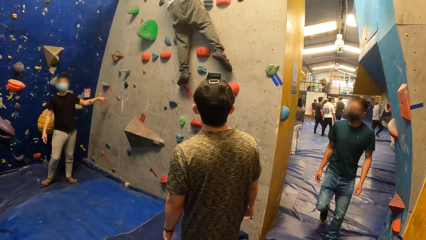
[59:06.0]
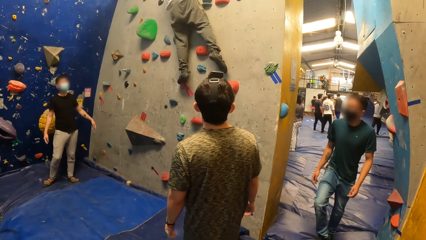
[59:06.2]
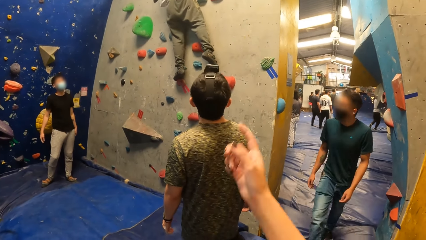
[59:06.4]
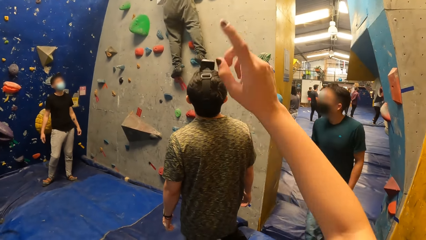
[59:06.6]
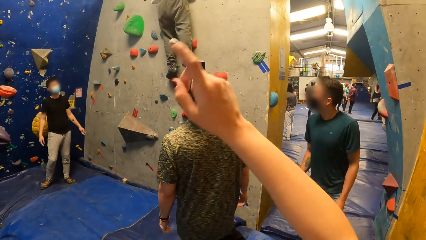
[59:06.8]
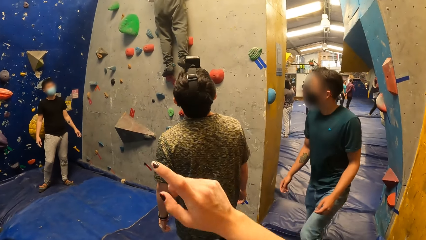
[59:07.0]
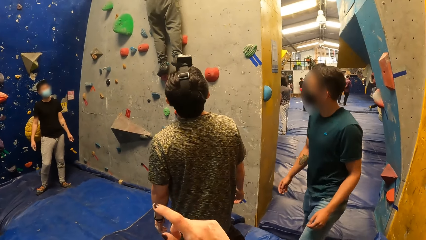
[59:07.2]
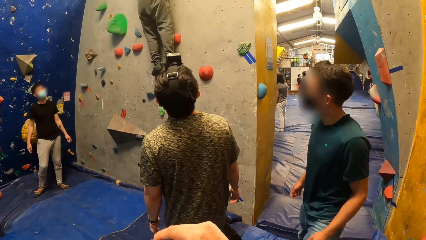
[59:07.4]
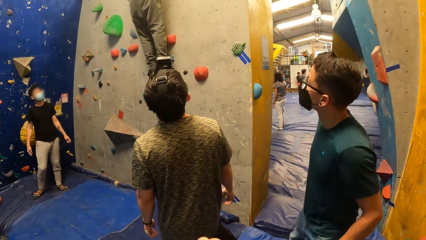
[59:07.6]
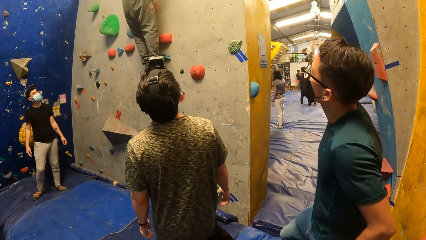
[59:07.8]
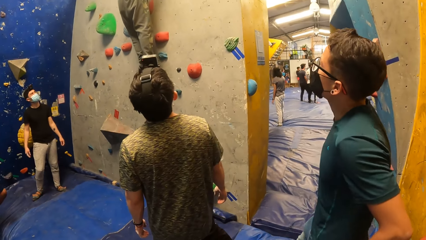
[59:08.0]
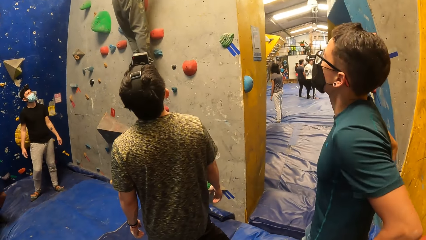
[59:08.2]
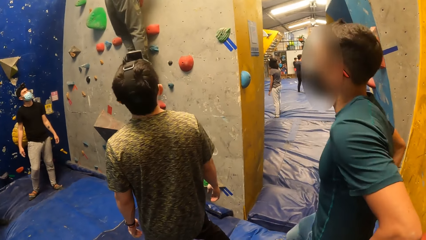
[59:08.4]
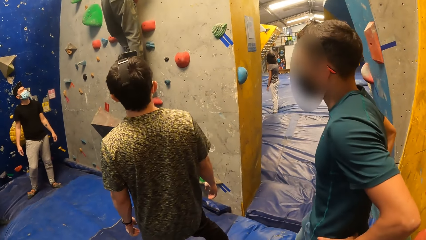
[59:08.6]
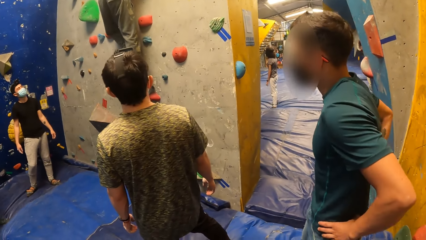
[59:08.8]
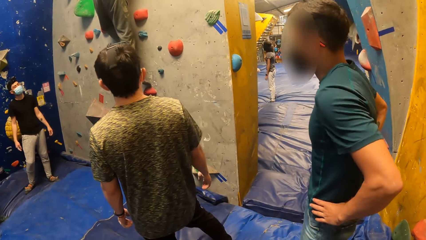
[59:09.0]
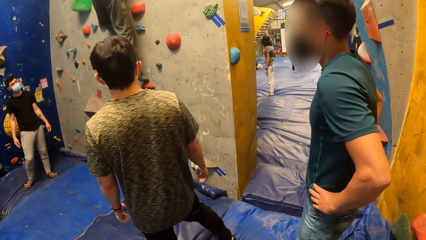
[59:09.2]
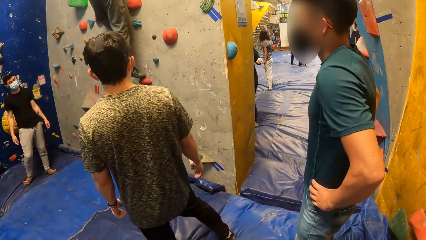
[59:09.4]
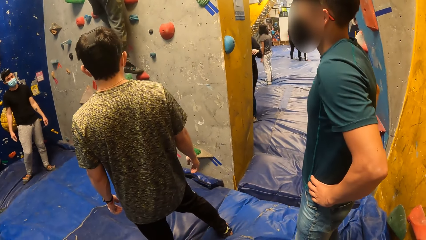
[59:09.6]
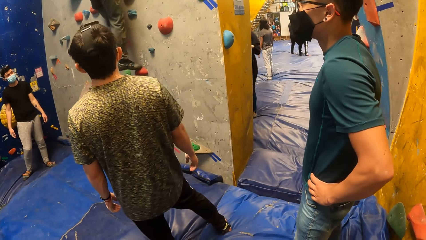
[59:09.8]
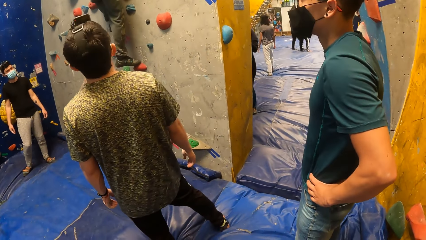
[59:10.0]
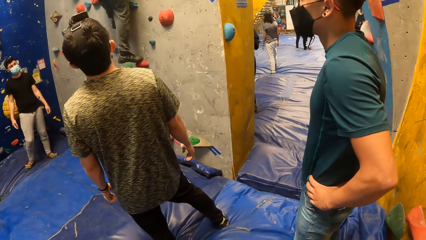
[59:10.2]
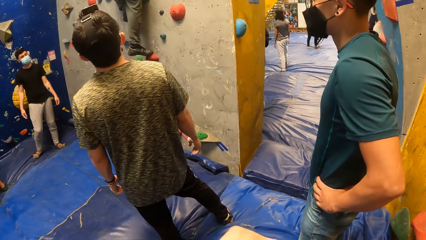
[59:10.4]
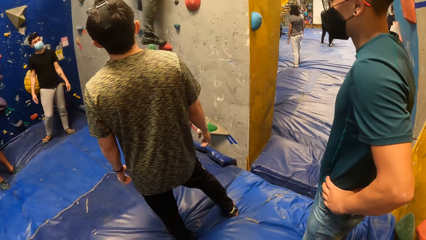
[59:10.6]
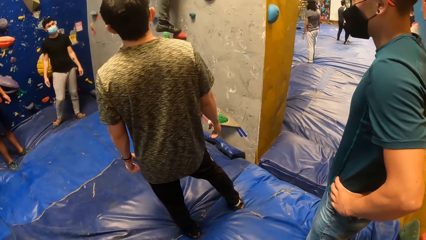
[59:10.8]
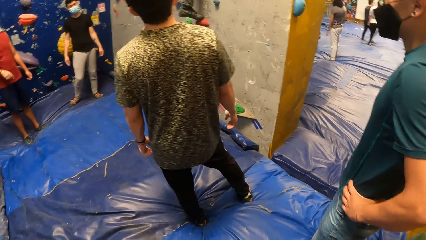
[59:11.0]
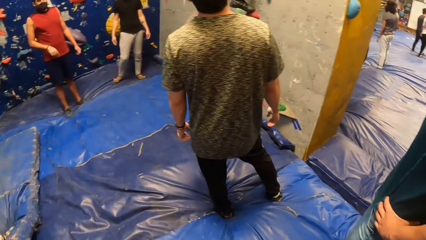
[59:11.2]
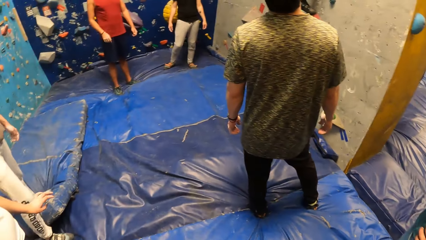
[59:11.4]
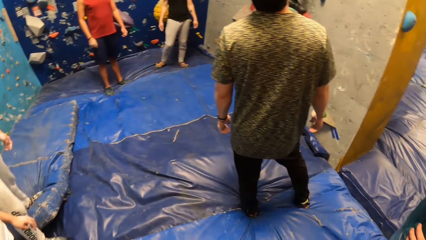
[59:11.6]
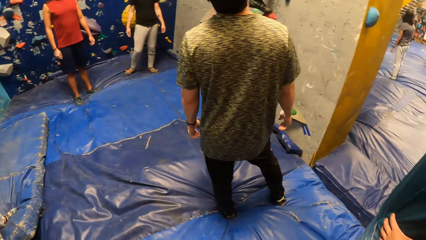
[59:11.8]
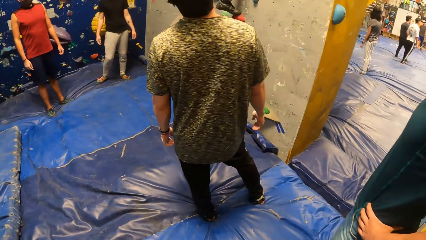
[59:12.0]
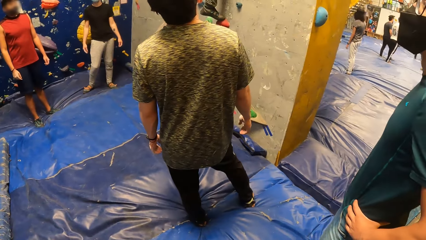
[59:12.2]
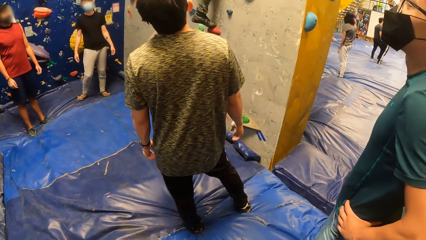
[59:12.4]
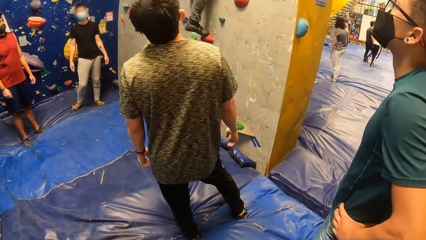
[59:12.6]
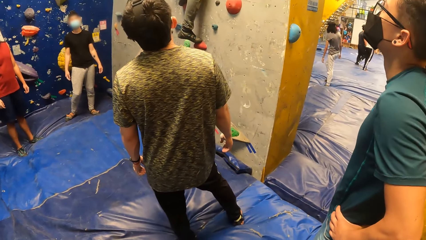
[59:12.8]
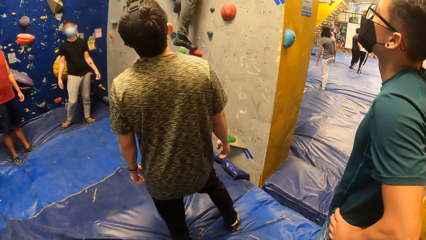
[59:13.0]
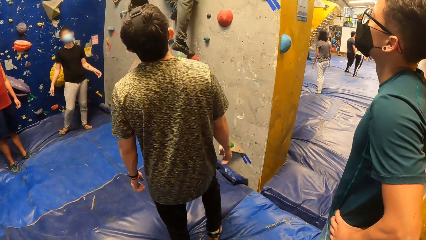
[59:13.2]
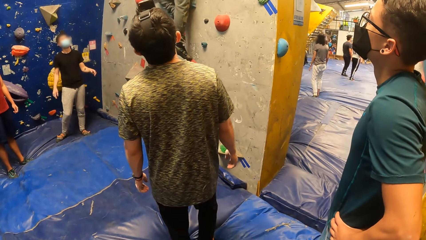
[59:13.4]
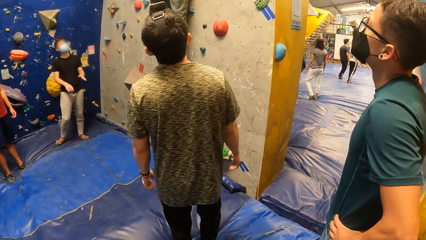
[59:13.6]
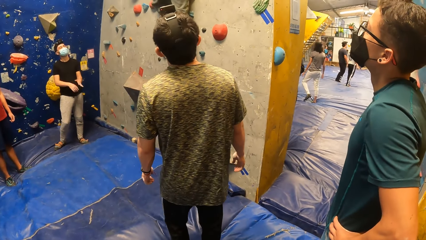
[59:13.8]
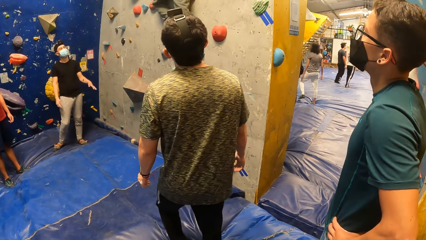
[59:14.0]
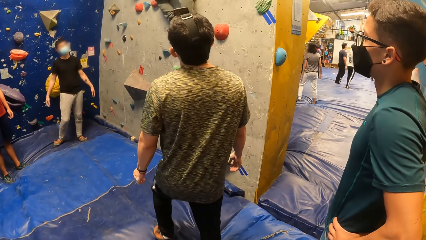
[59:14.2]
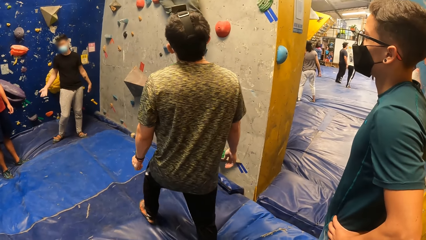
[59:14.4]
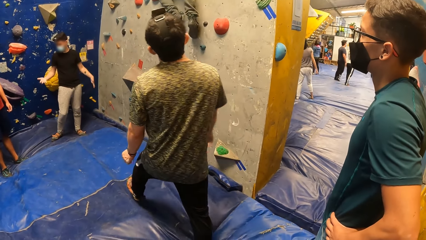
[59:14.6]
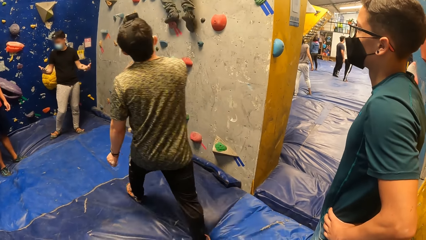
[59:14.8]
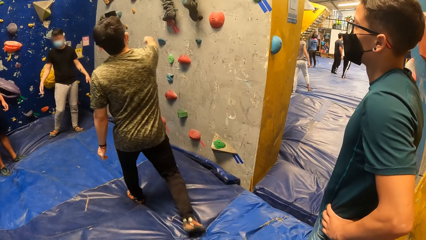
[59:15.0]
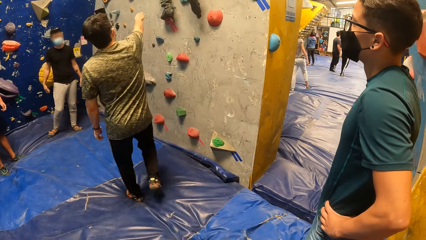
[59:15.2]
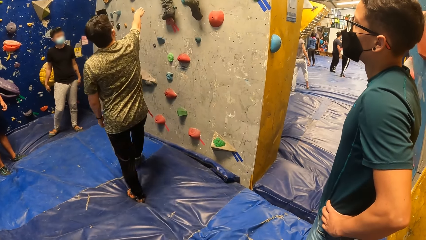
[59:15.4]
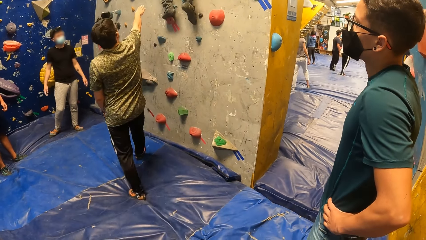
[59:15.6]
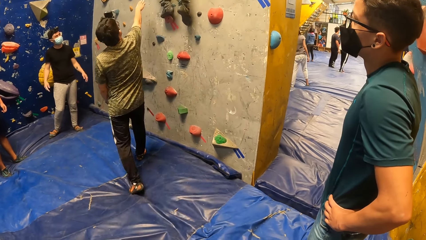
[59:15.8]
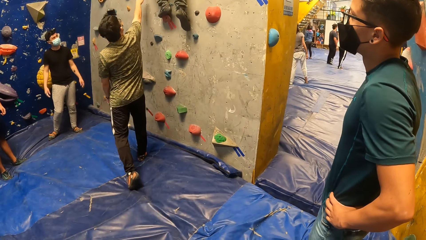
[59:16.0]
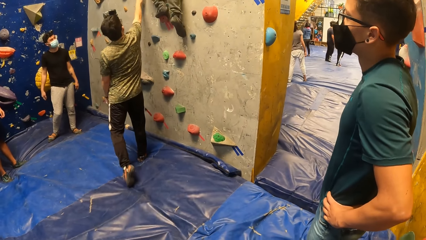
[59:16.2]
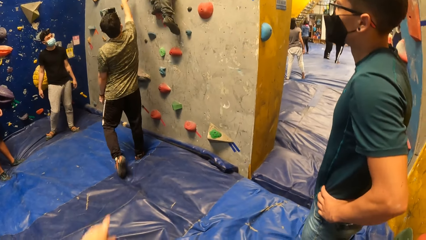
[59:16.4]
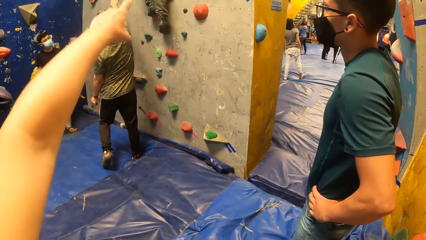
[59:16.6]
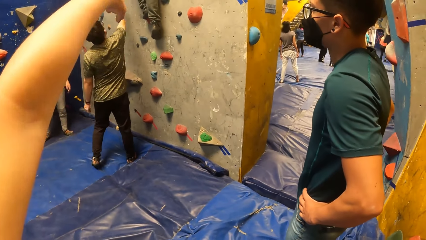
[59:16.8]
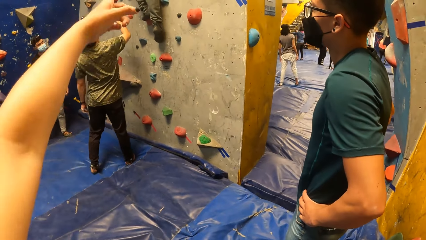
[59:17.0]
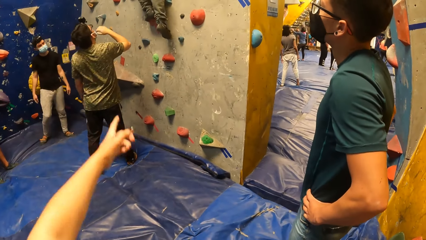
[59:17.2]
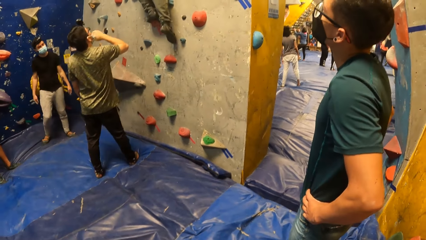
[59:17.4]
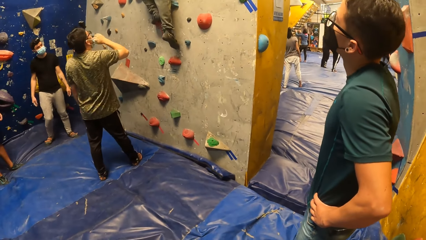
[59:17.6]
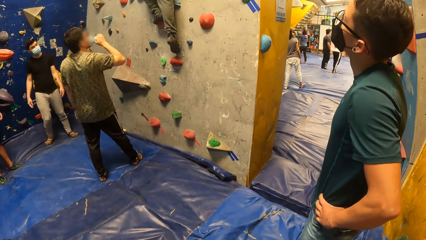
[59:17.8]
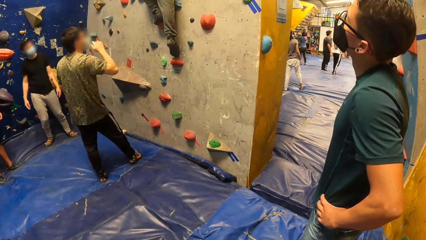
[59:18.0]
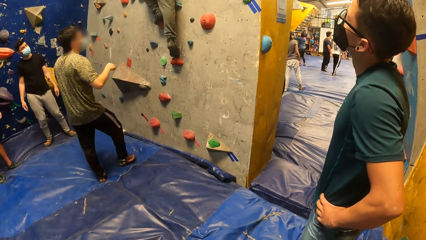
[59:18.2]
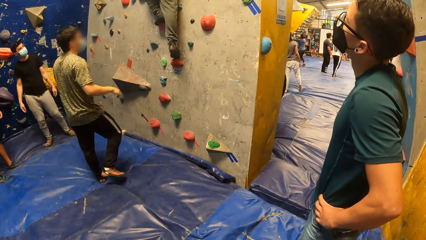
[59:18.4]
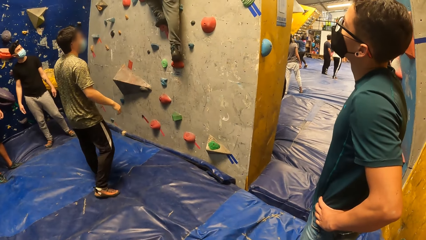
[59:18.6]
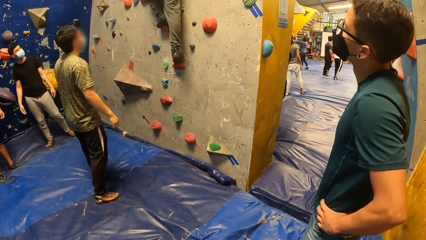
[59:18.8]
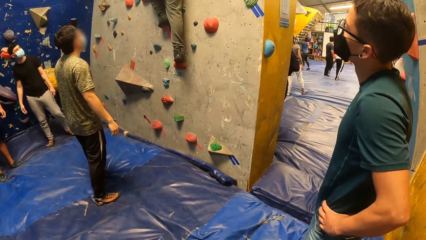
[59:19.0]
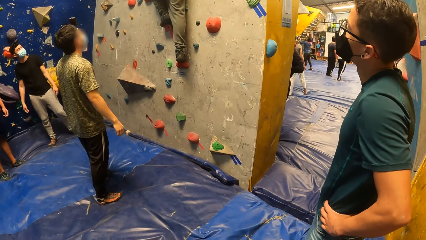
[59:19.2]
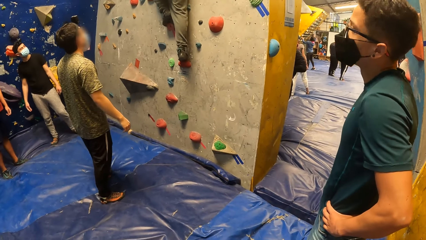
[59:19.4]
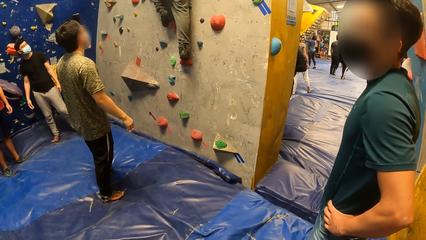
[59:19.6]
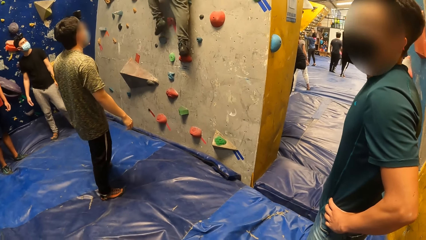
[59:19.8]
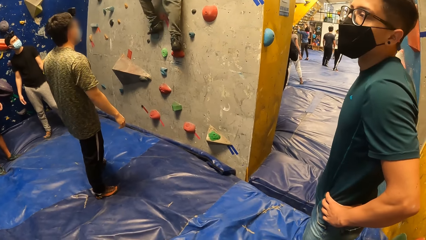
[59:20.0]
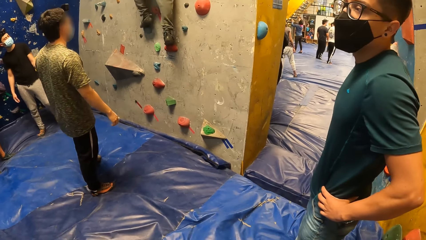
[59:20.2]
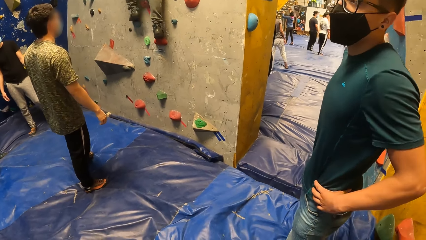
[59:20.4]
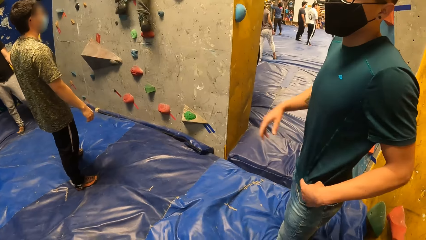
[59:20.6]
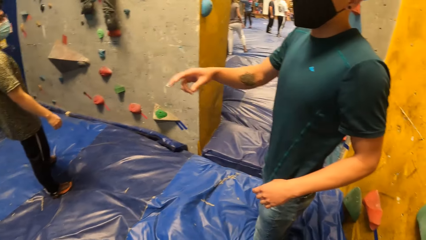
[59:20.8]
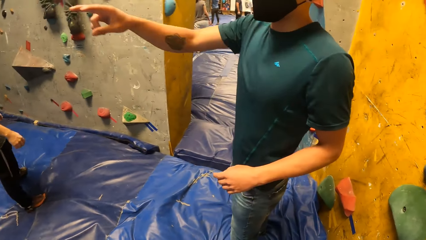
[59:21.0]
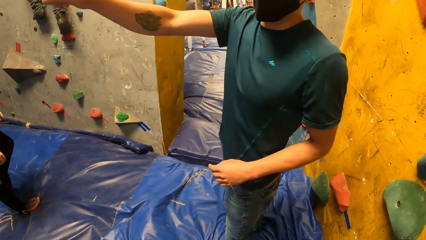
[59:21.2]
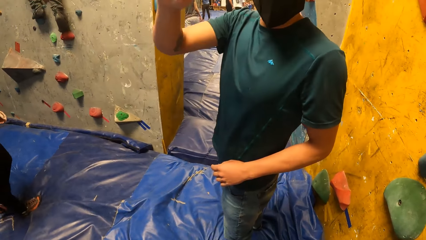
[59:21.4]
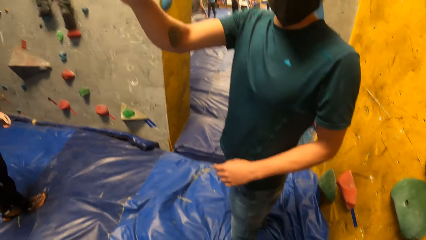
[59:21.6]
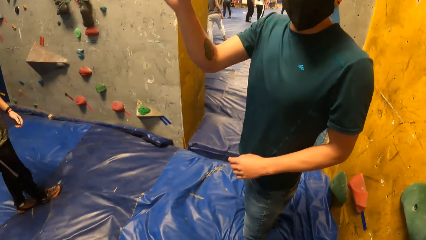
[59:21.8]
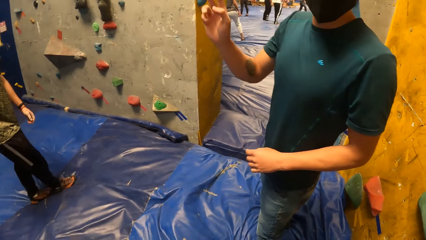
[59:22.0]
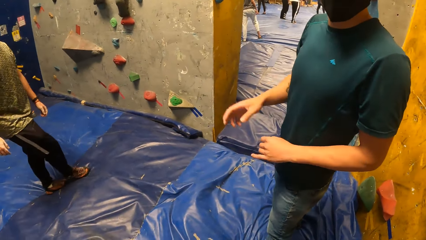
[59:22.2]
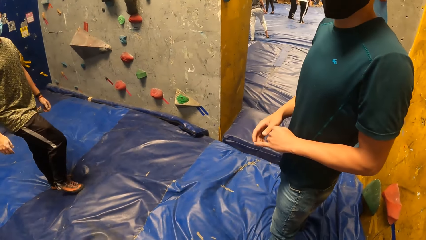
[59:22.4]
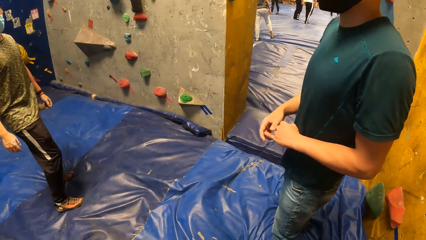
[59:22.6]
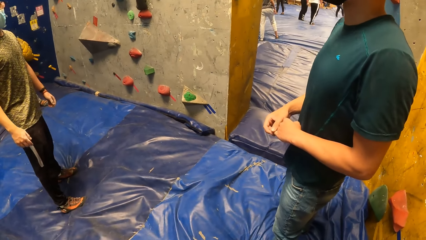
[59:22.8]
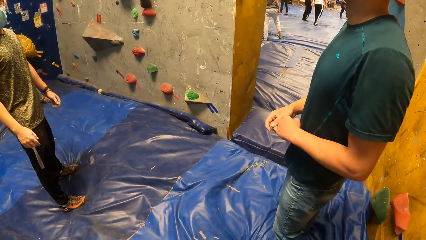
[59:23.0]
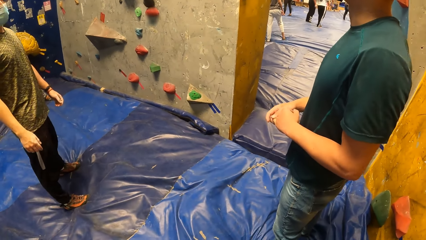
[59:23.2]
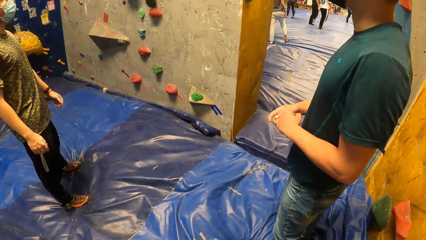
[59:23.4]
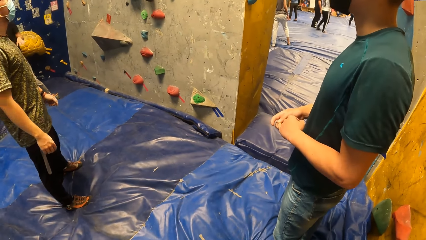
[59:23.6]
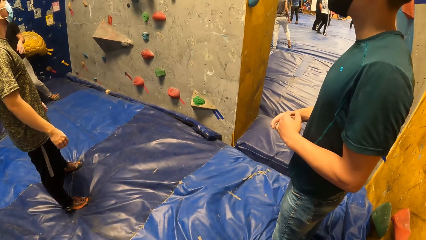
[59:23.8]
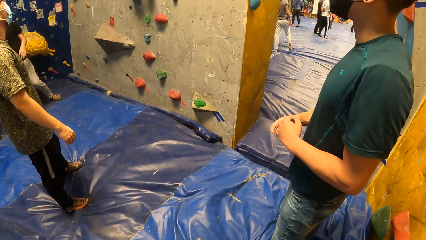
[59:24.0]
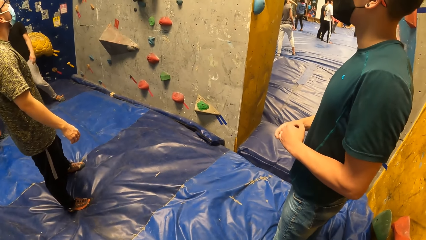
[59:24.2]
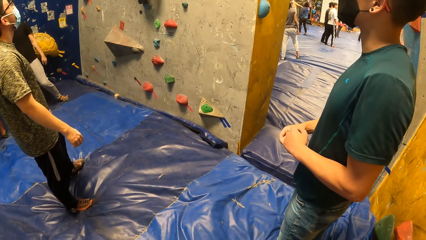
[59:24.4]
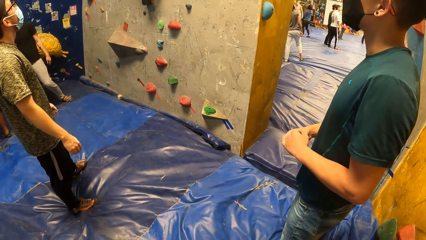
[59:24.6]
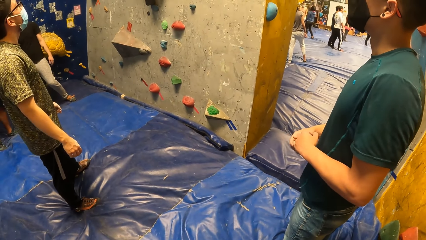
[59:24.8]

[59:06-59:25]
The camera wearer raises his hand. He points to the wall with the other hand. The man converses with the camera wearer. The man holds his left pinky finger with his right hand.
